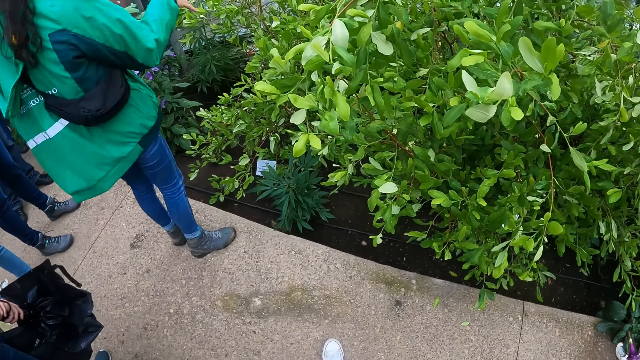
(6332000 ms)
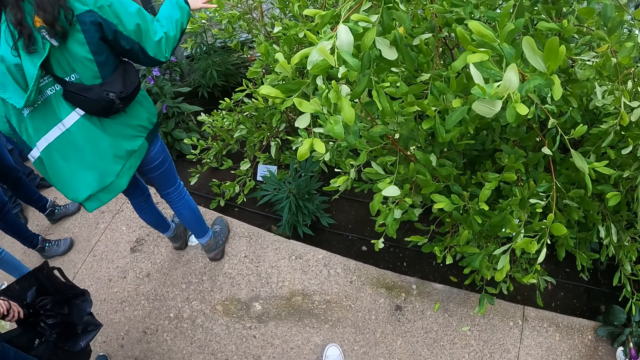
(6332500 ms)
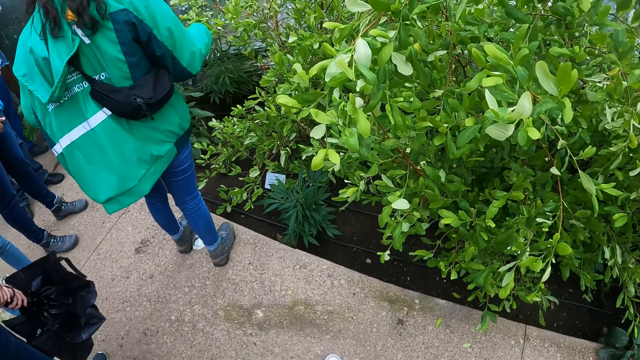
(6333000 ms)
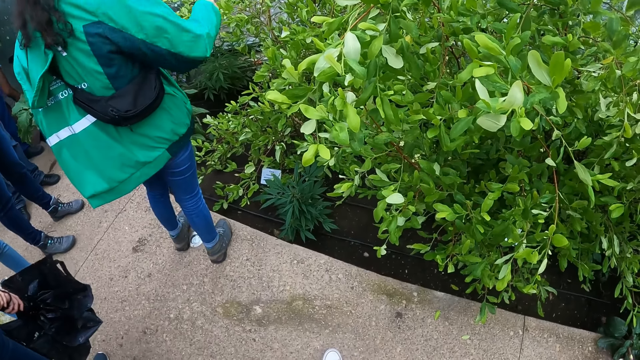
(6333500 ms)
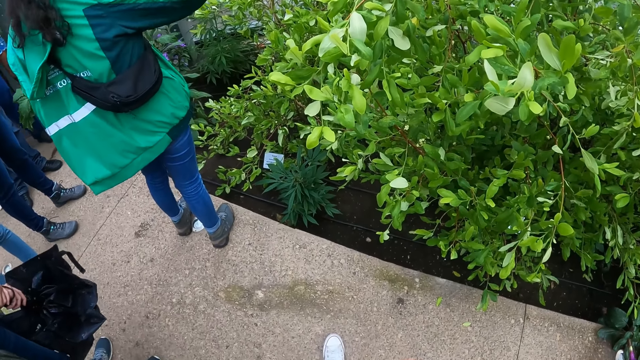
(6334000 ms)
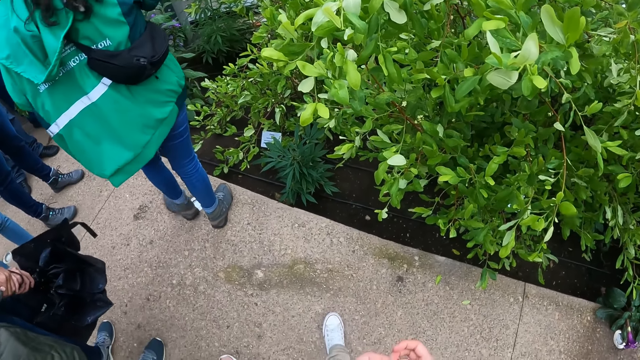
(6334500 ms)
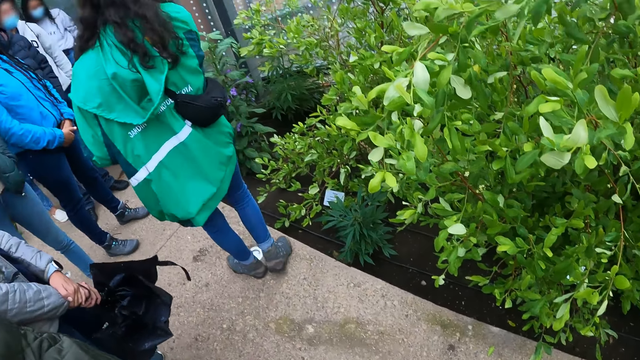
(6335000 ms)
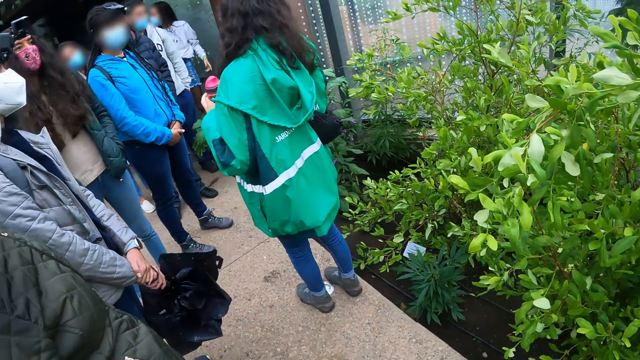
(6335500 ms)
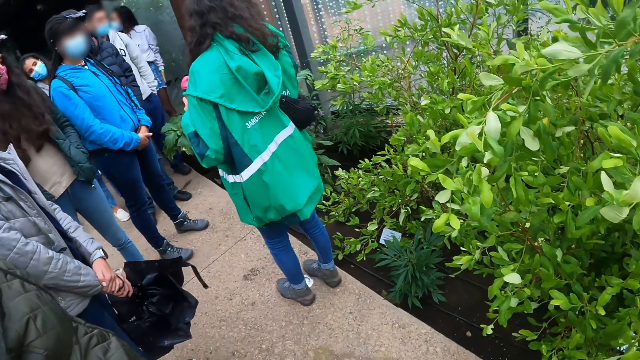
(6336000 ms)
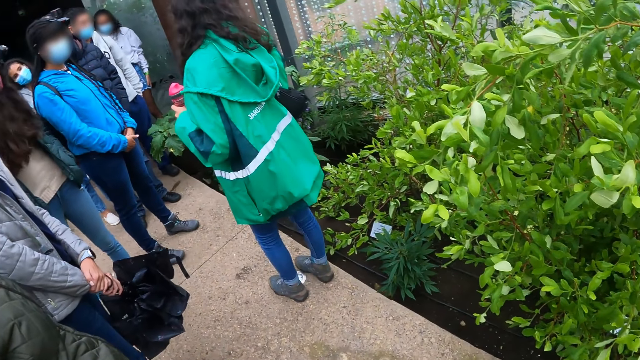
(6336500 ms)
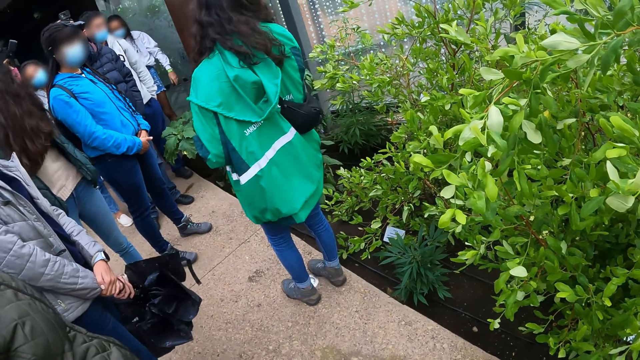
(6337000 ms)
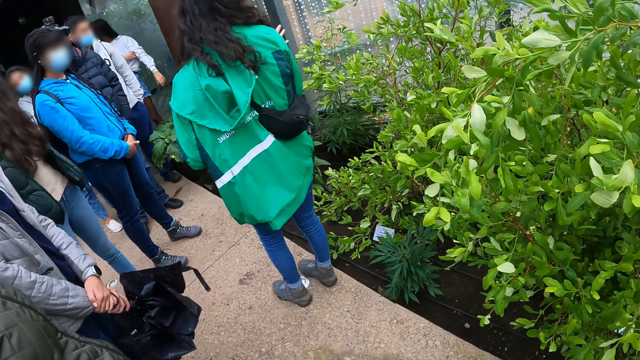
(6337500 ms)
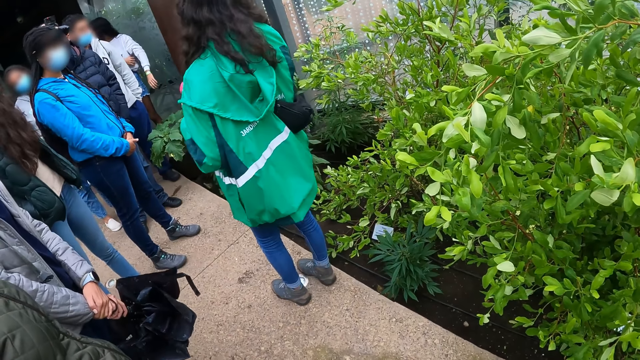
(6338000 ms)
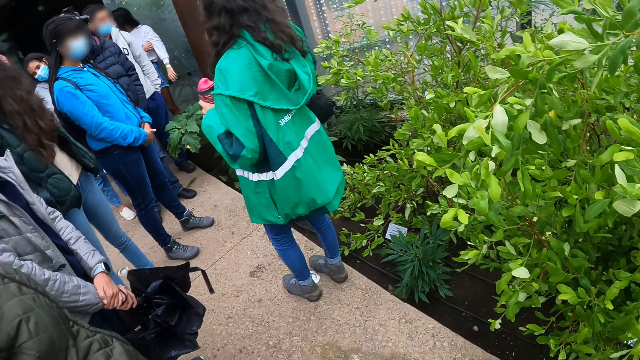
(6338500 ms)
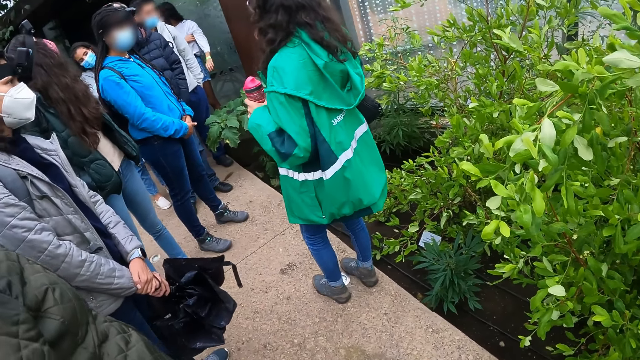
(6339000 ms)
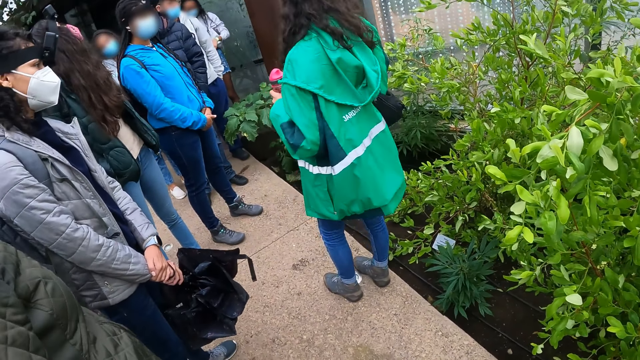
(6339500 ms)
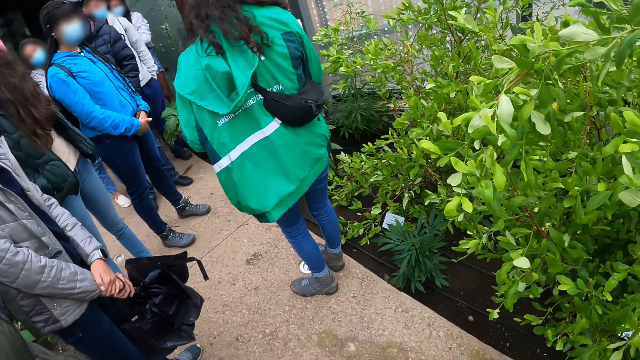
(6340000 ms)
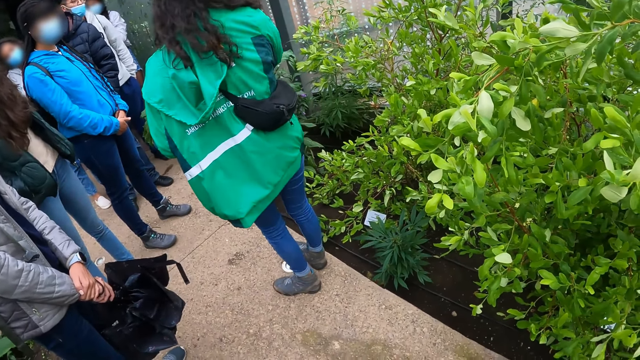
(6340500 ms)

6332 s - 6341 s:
A person moves hand from the flowers and interacts while moving hands.

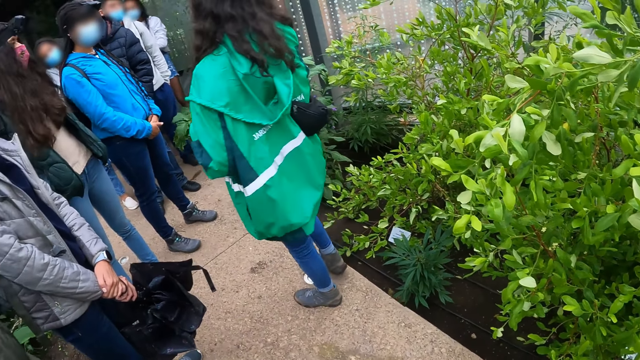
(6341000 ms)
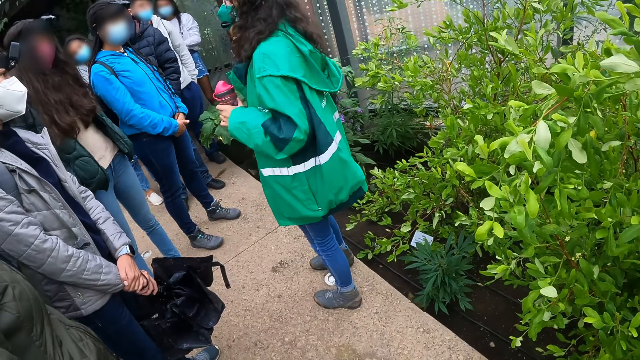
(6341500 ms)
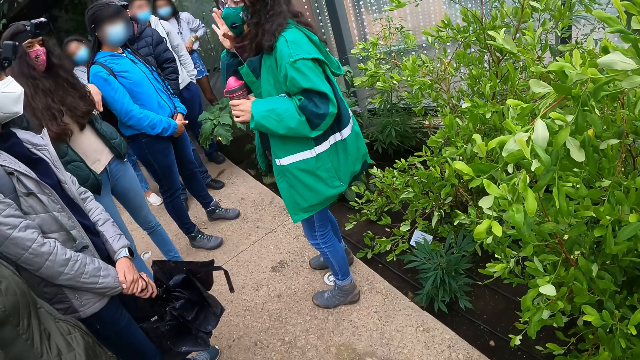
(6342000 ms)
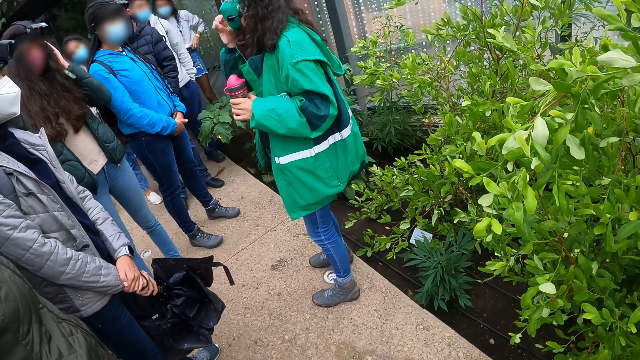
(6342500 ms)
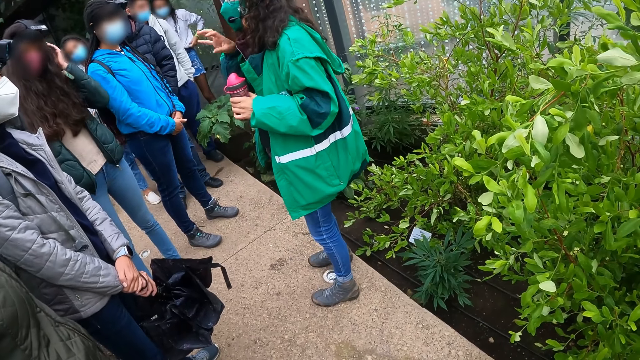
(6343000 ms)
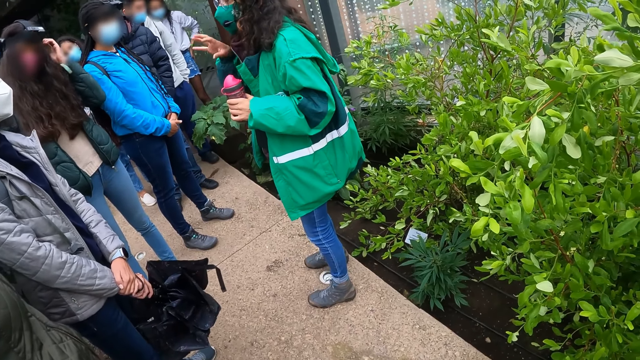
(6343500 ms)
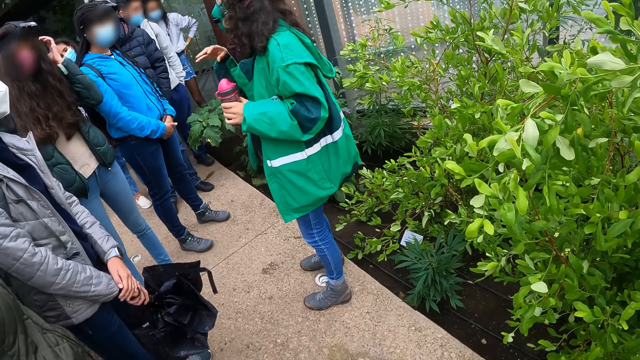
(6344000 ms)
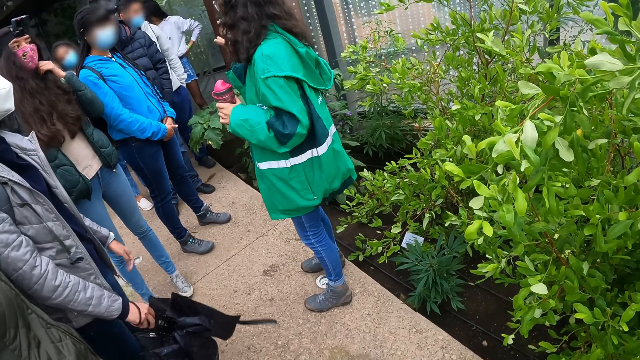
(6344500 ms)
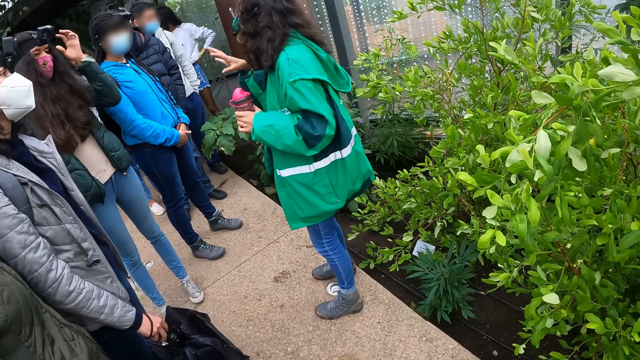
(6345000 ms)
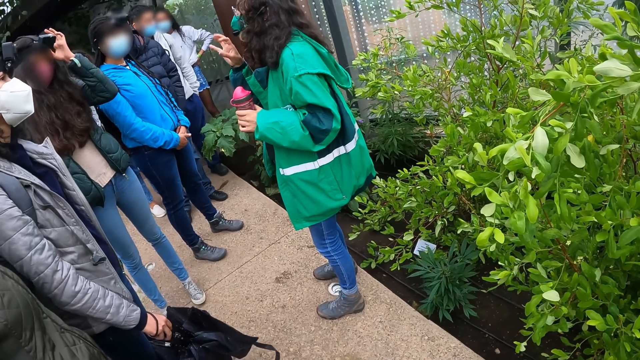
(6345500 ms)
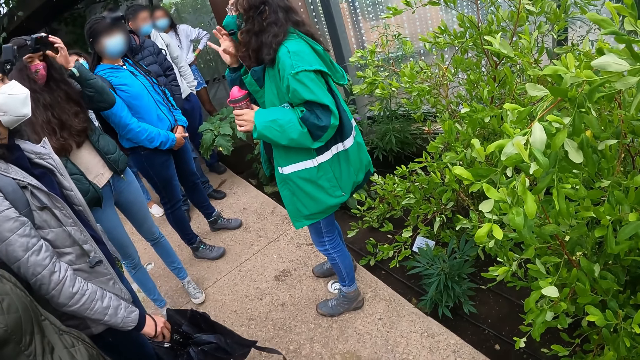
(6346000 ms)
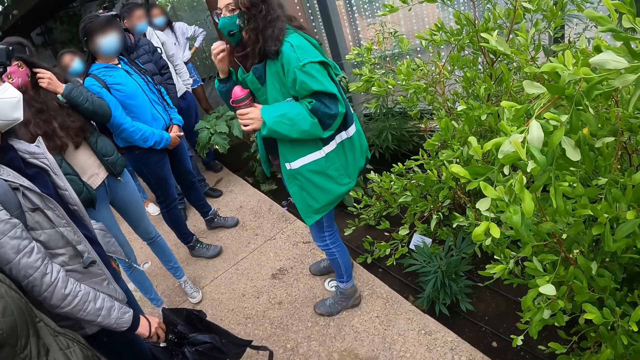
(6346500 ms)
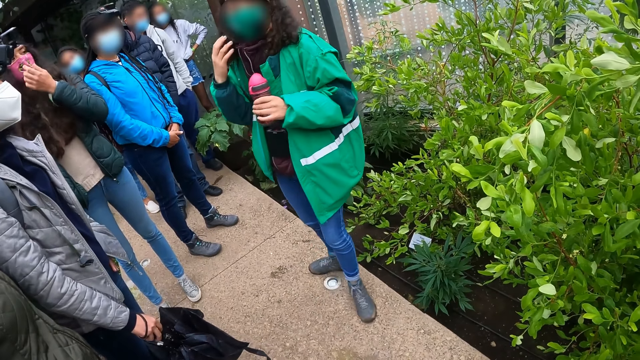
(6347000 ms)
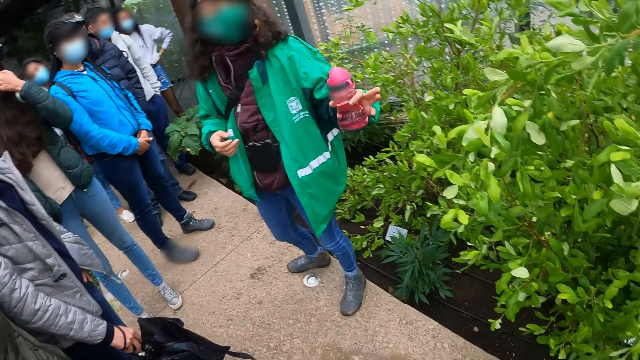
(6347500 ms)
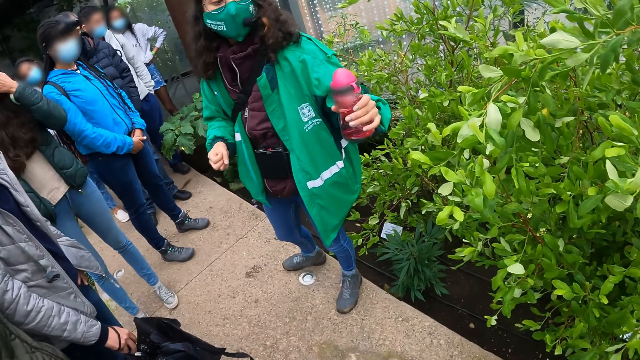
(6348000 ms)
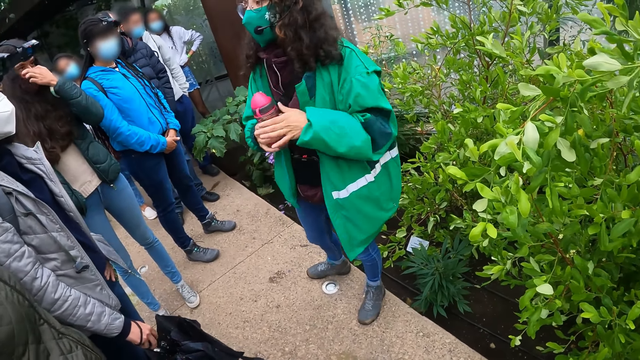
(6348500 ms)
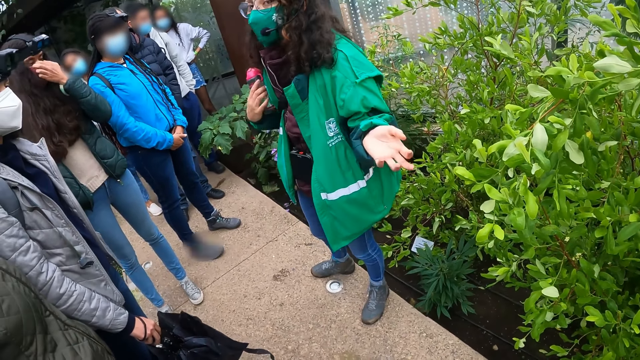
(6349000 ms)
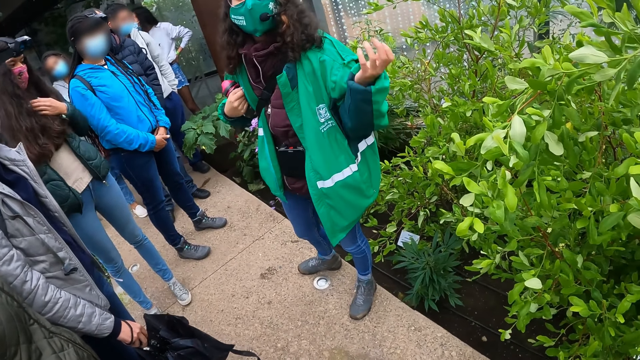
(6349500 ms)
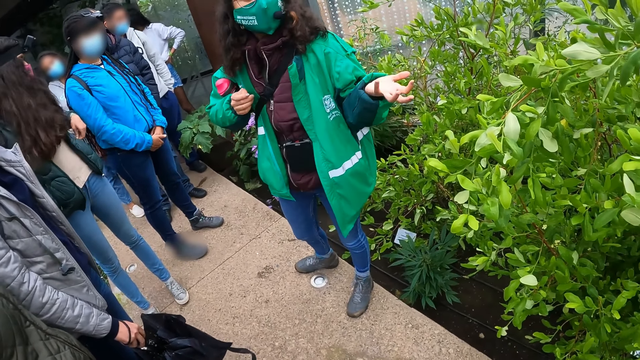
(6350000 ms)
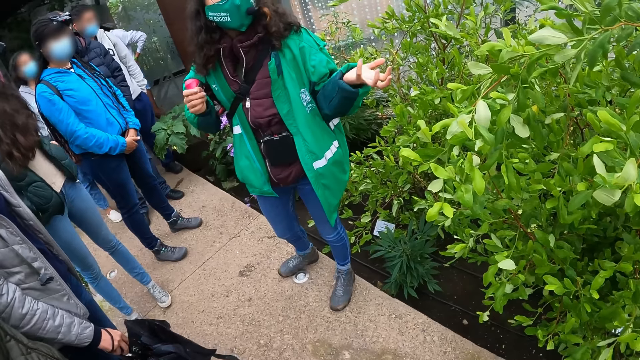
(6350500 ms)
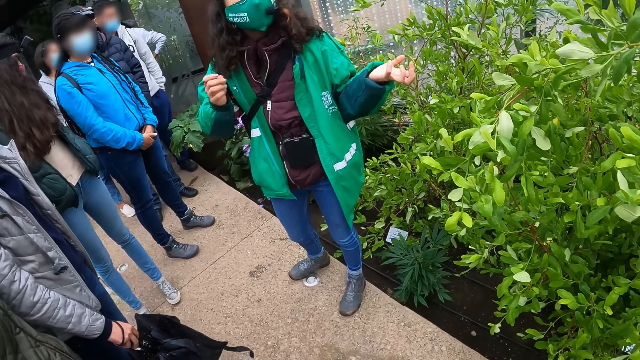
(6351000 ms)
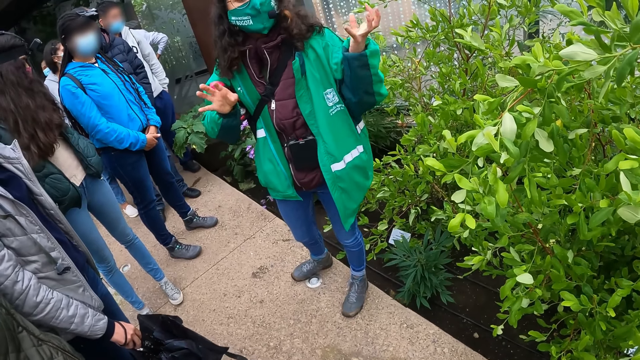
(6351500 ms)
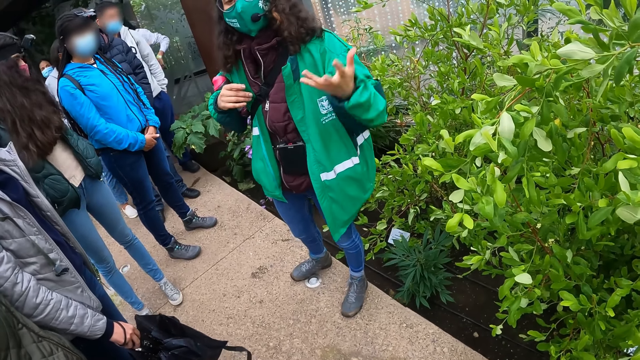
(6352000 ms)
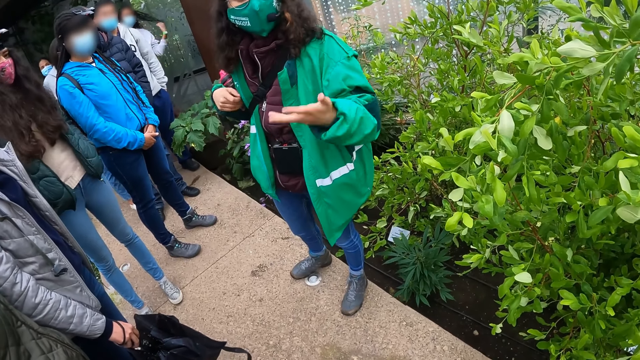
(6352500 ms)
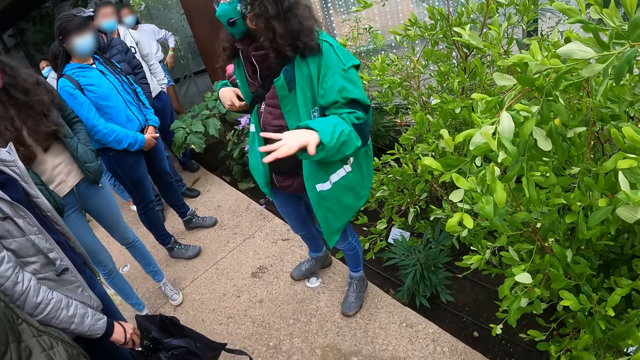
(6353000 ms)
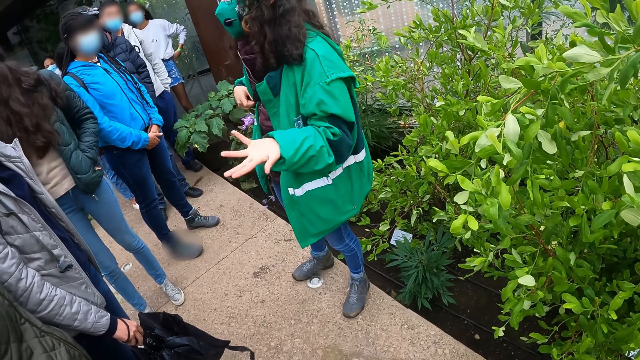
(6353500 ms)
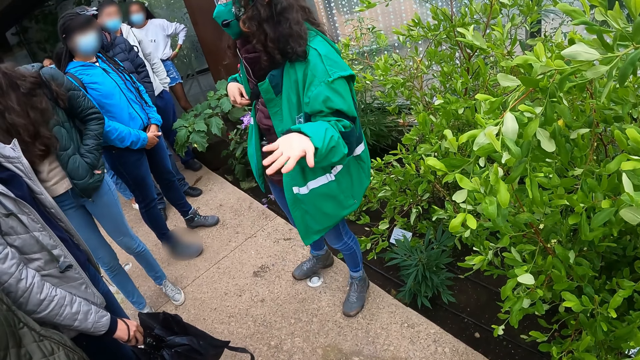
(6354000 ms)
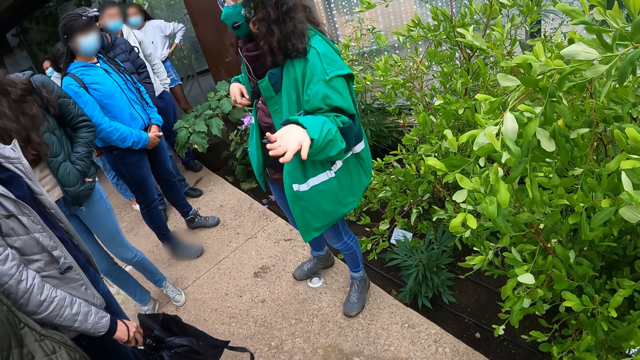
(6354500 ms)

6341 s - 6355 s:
A person scratches the hair and holds the camera on the head. Another person interacts while moving hands. The other person passes the bottle in her left hand to her right hand. The other person holds the water bottle with left hand and interacts while moving hands. The first person puts hand in the pocket. The other person interacts while moving hands.
